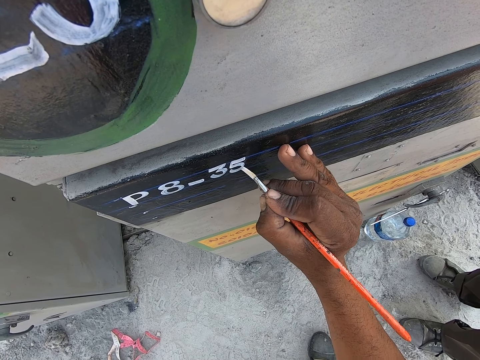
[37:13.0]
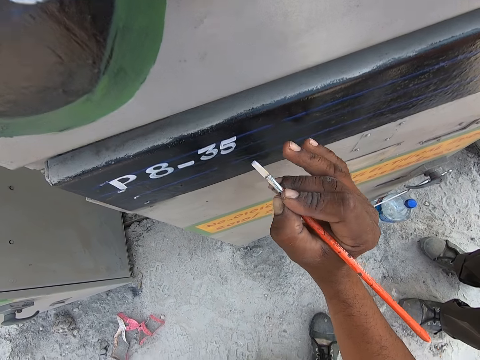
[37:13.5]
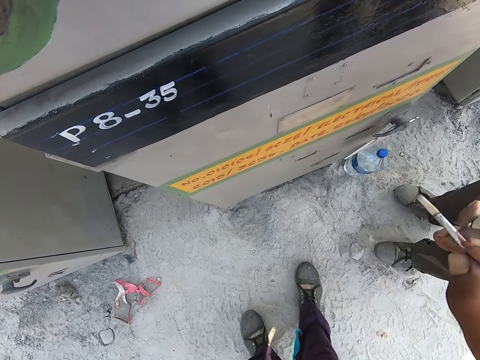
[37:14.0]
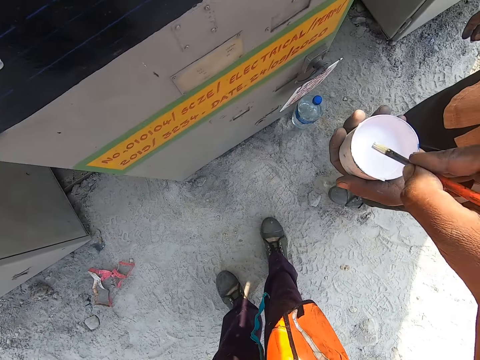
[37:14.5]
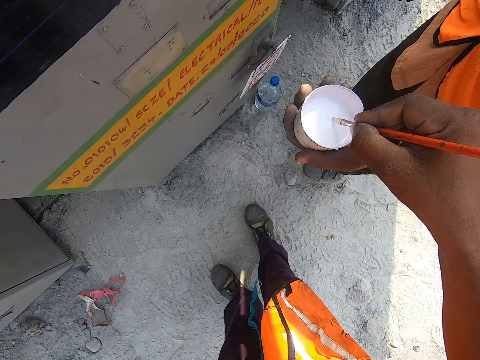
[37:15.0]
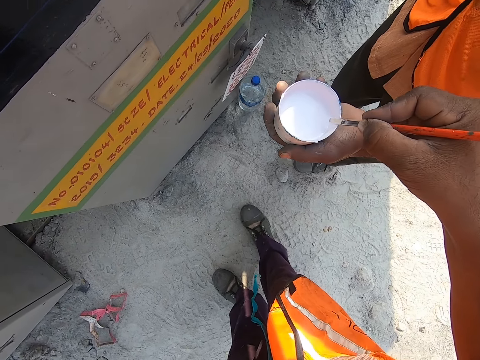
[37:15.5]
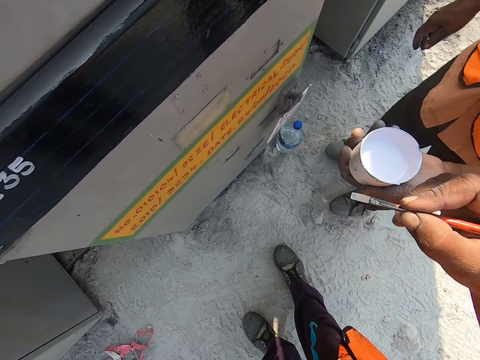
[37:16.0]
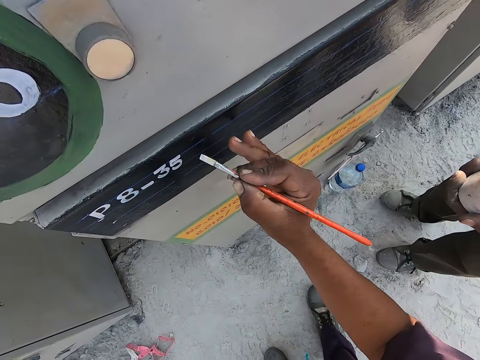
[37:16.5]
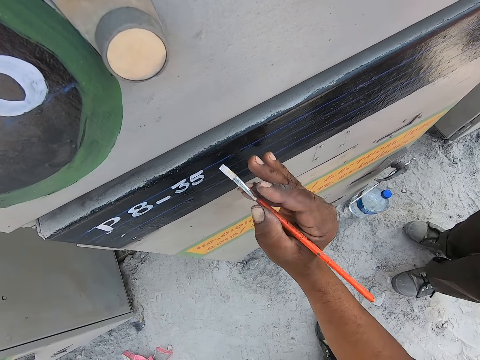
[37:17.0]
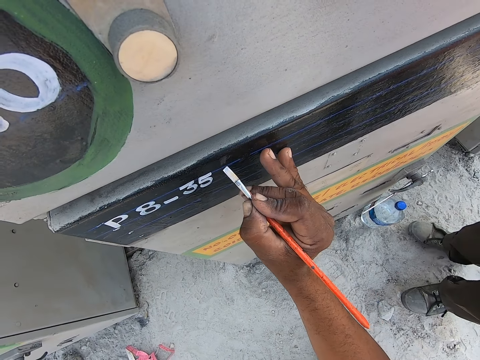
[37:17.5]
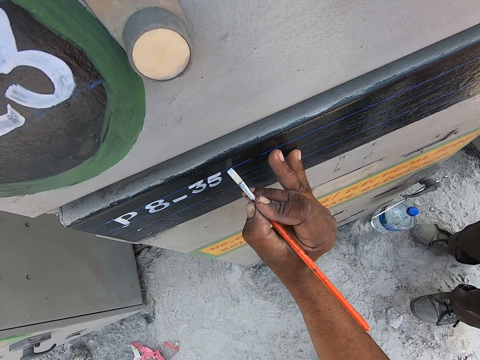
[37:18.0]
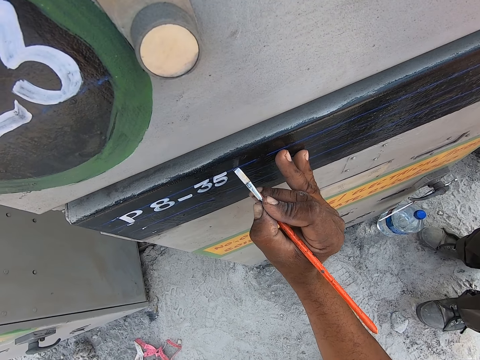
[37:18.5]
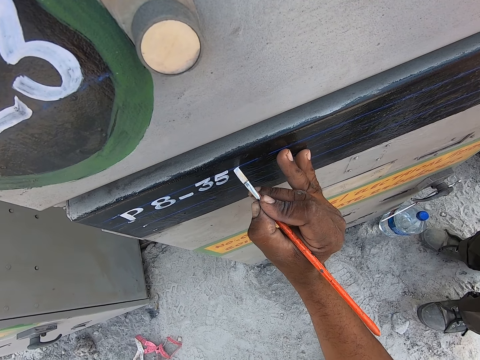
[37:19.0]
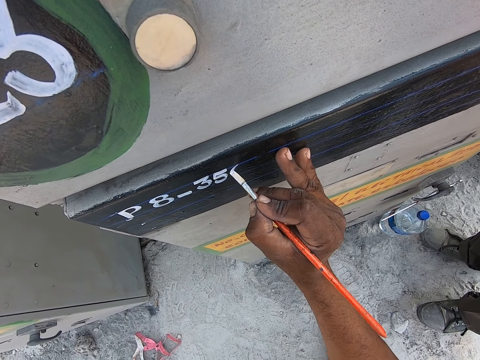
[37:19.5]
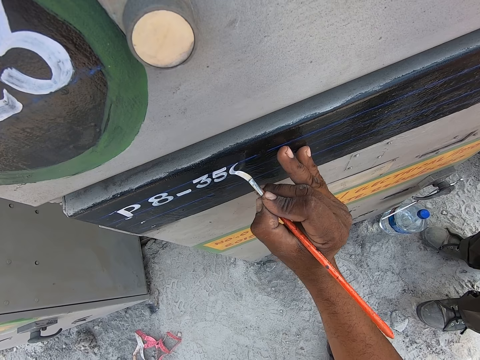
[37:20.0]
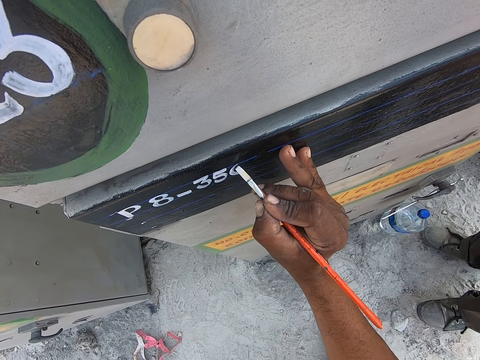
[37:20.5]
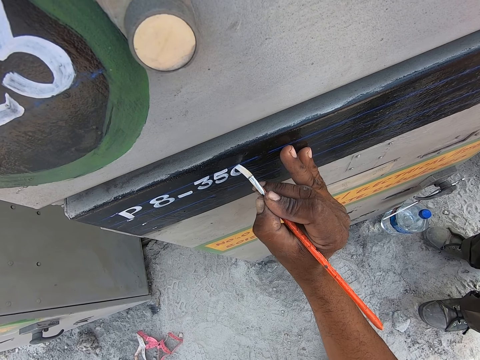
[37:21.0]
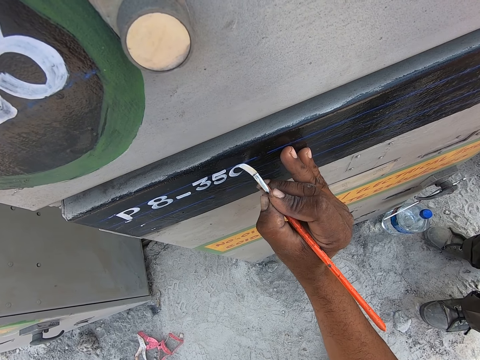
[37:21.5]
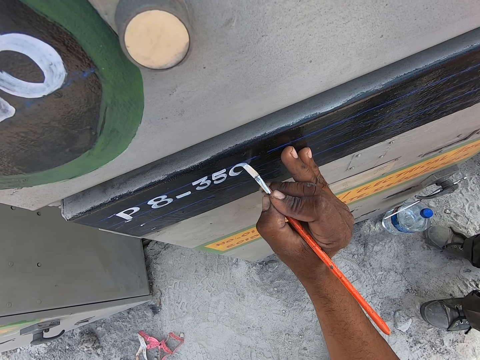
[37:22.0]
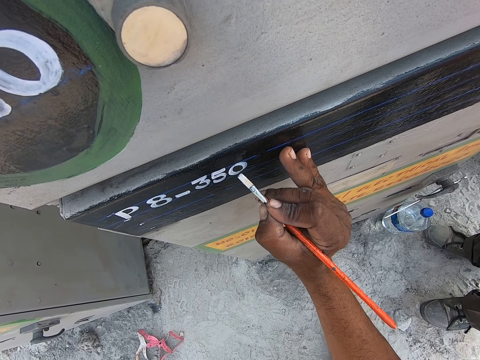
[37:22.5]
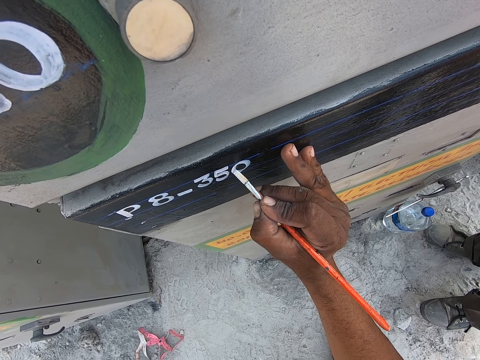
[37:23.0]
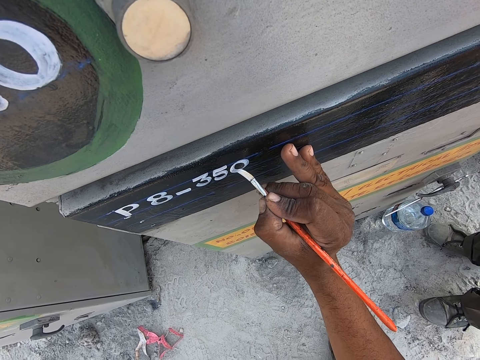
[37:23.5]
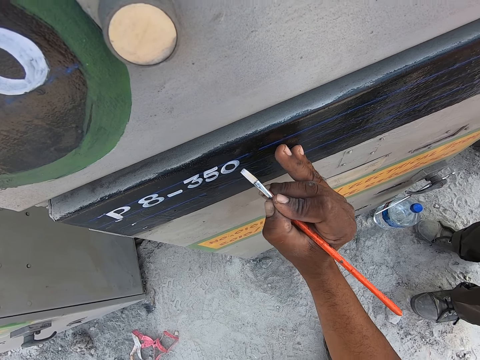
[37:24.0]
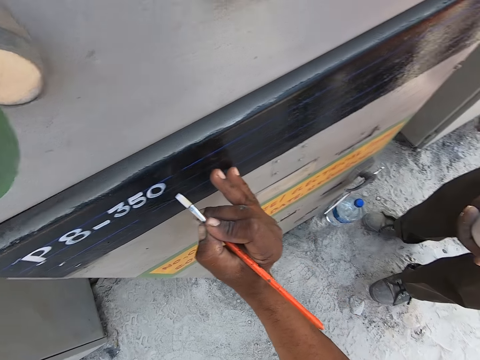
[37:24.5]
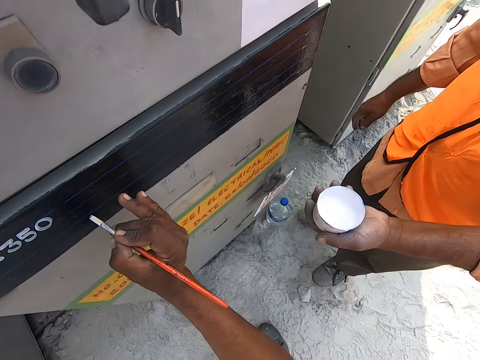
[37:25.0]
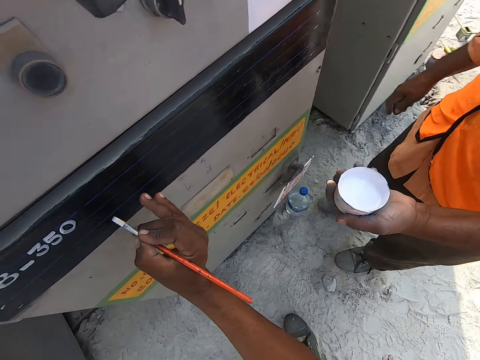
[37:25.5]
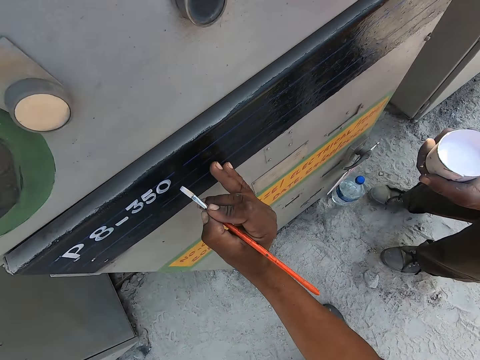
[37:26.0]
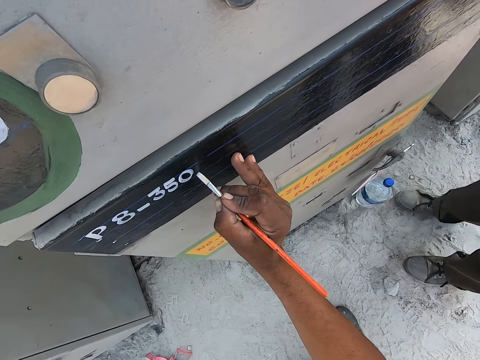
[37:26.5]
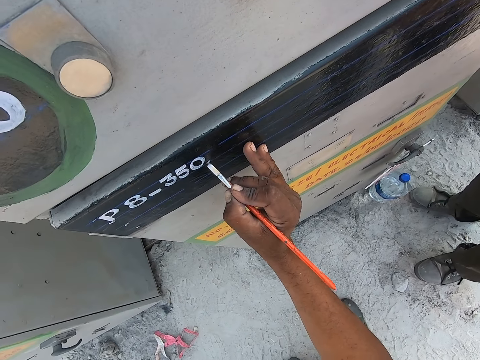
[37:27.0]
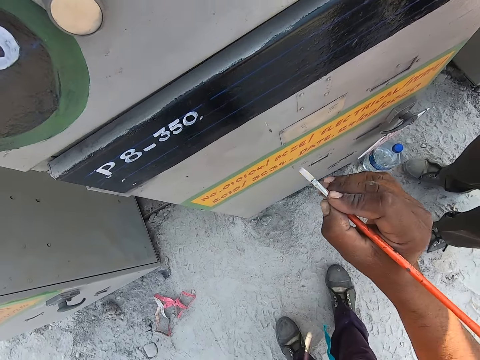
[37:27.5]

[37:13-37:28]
The camera wearer takes paint from a painting can. They paint art with a painting brush. They look around.

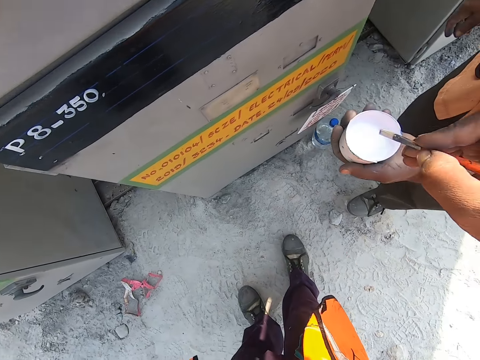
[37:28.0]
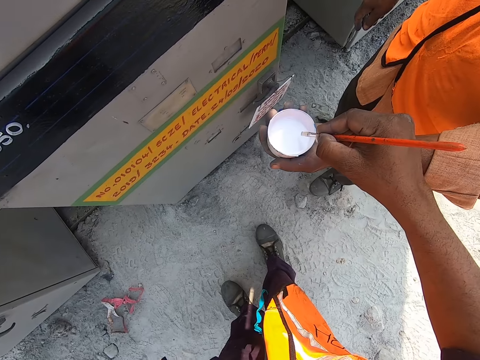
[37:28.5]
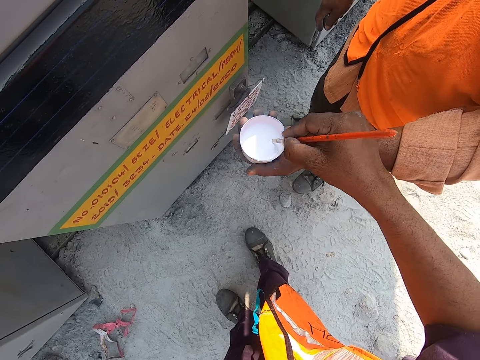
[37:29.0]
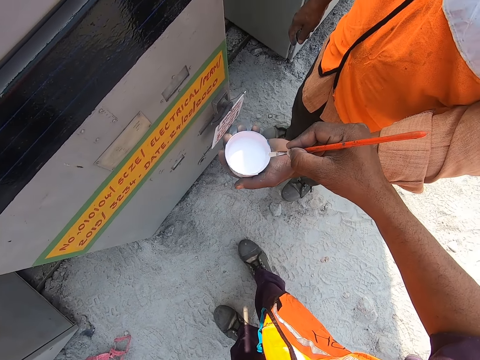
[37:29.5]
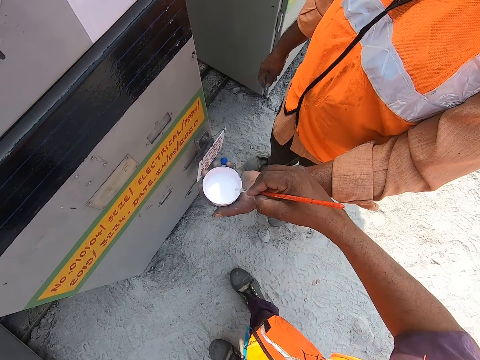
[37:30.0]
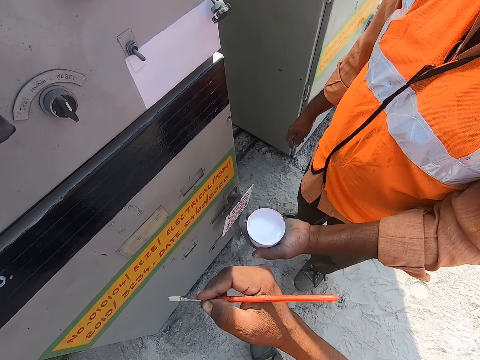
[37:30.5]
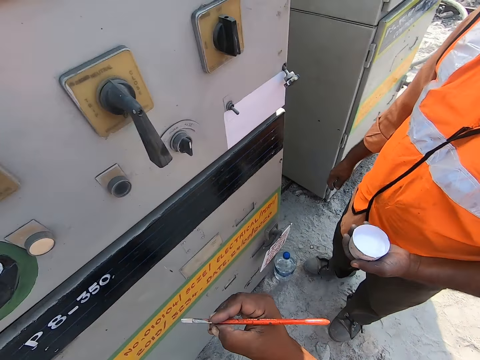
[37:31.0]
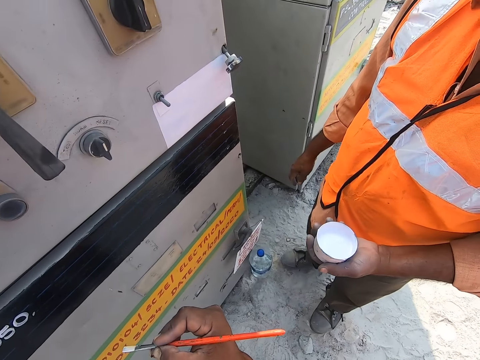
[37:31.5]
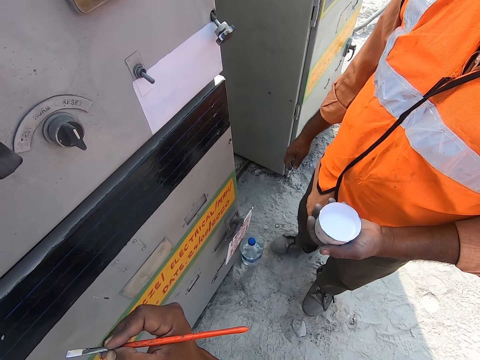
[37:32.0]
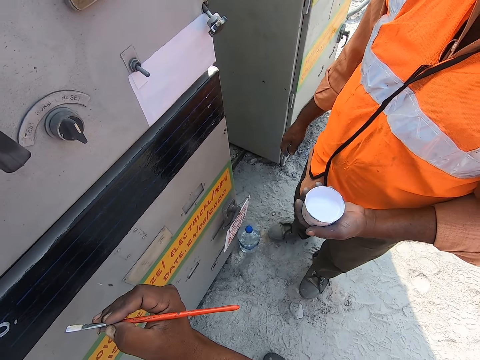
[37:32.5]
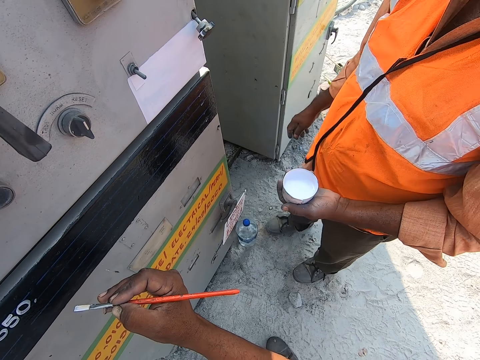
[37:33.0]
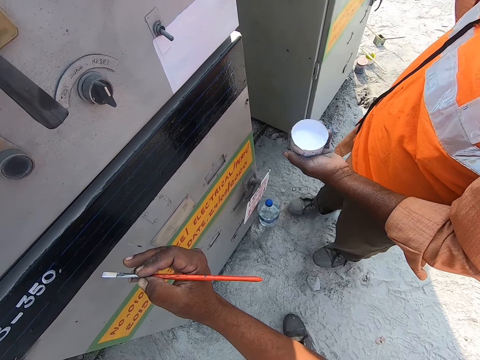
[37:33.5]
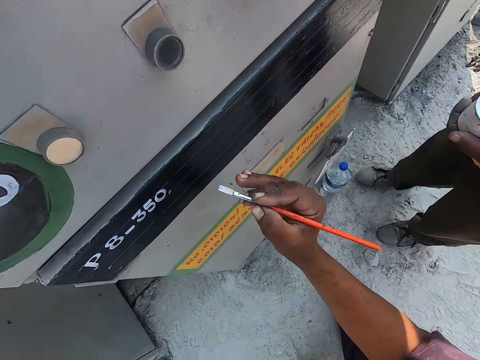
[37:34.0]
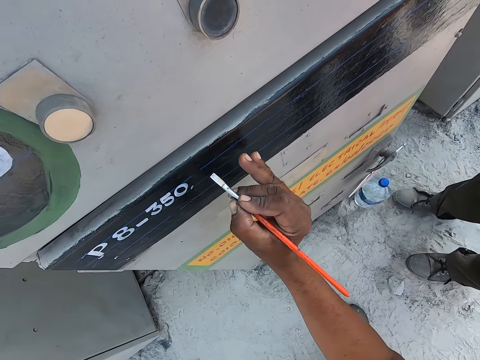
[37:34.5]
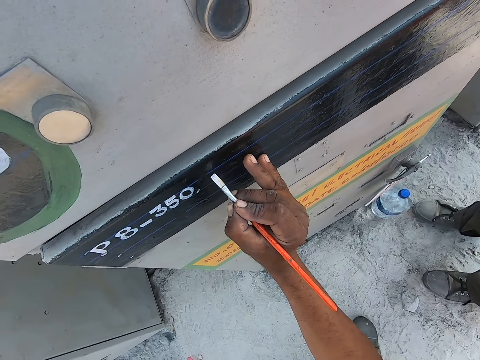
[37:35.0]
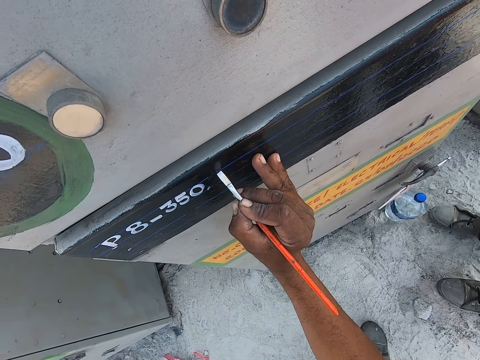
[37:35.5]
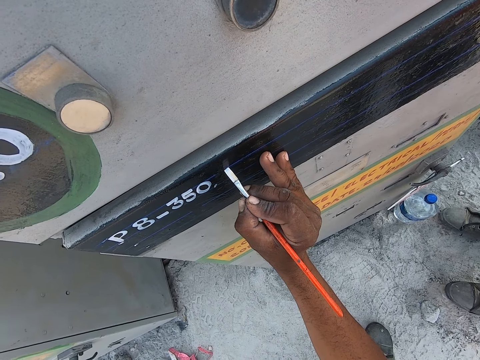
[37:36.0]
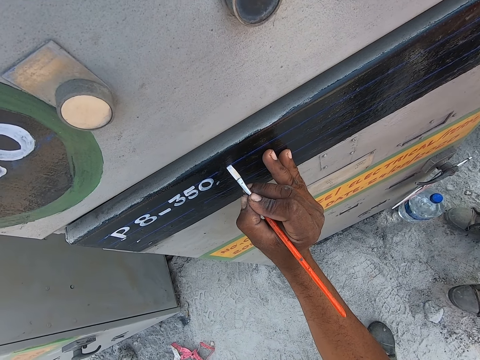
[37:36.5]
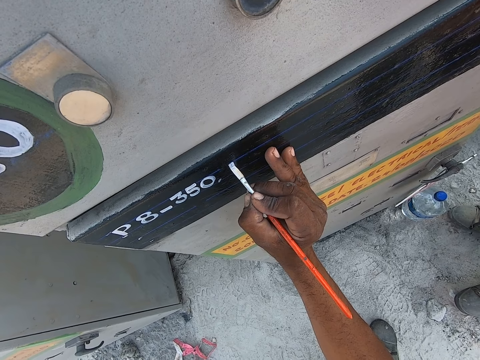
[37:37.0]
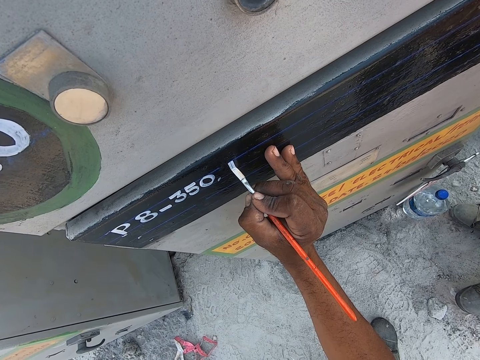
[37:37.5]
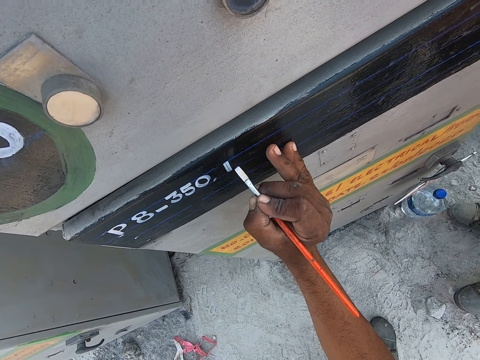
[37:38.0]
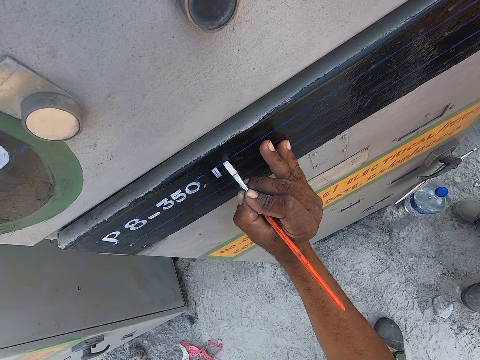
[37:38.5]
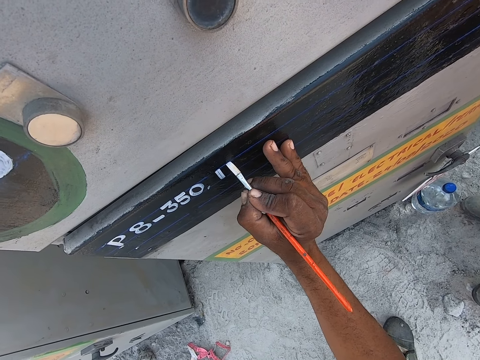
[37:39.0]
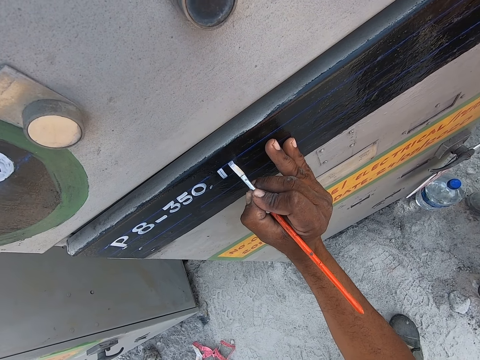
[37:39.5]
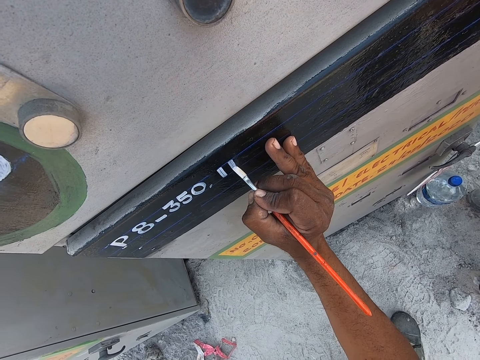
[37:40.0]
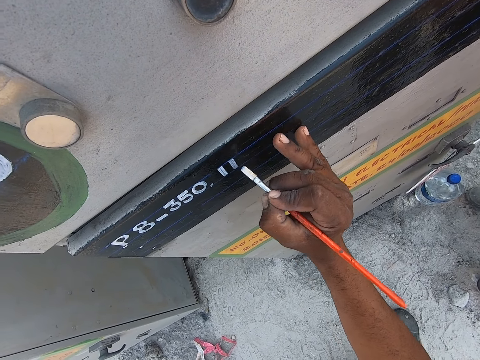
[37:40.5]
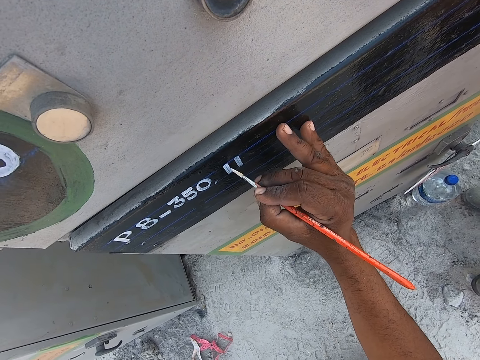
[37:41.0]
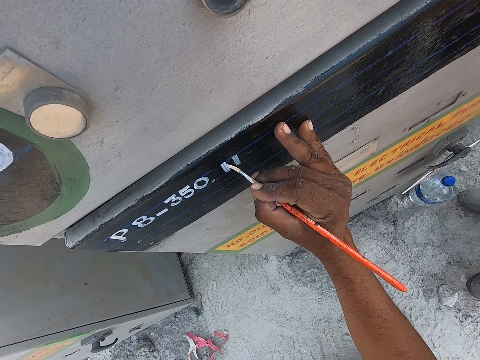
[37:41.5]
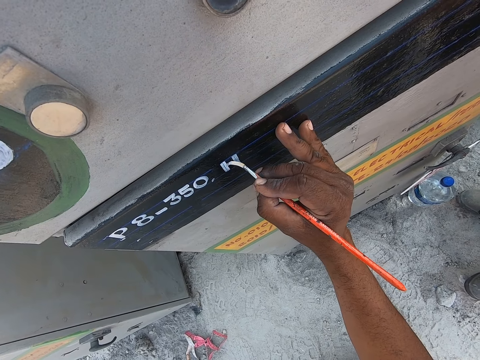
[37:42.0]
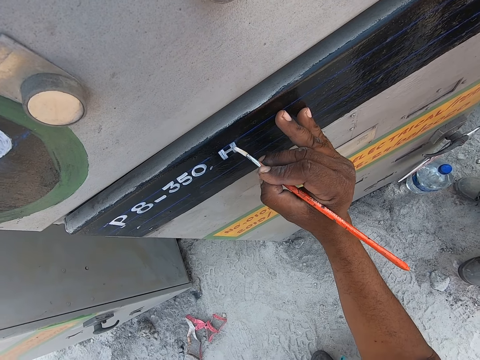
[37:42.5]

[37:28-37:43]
The camera wearer takes paint from a painting can. They insert a paintbrush in the paint from a person. They paint art with a painting brush. They paint the pump starter machine with the paintbrush.
